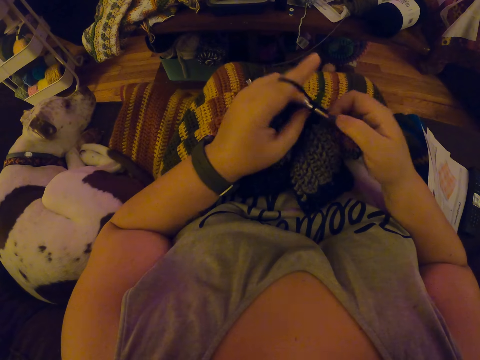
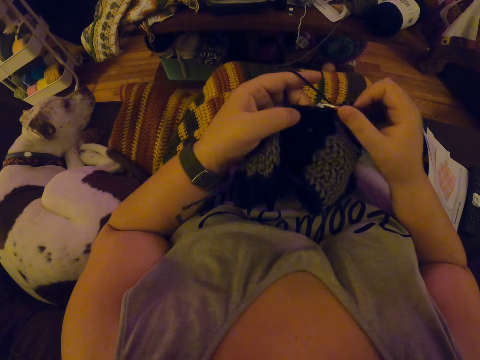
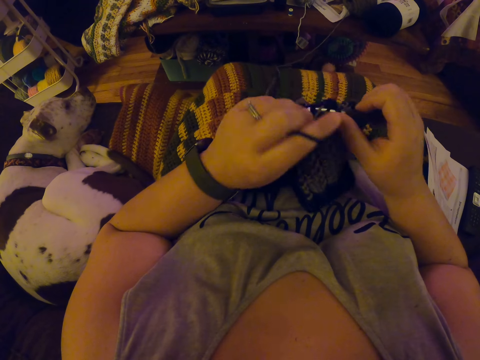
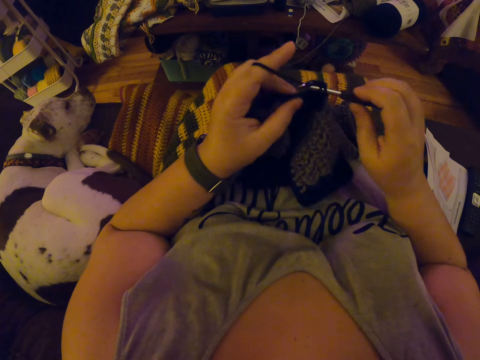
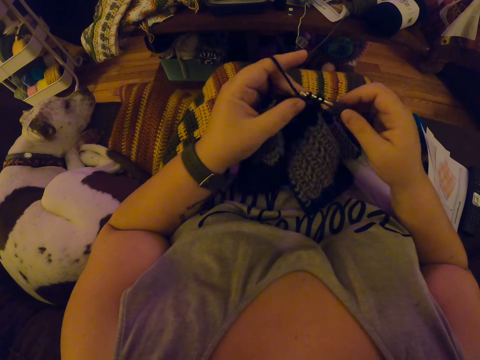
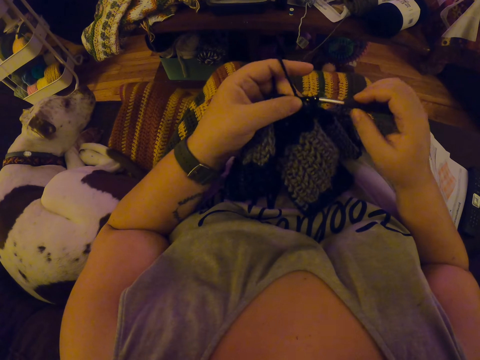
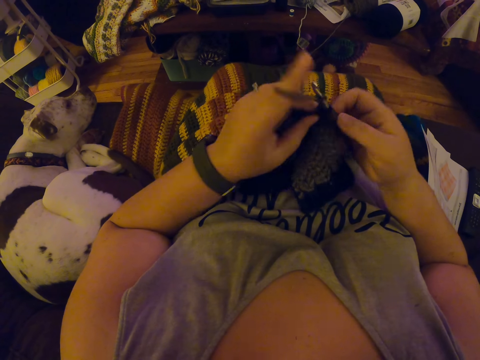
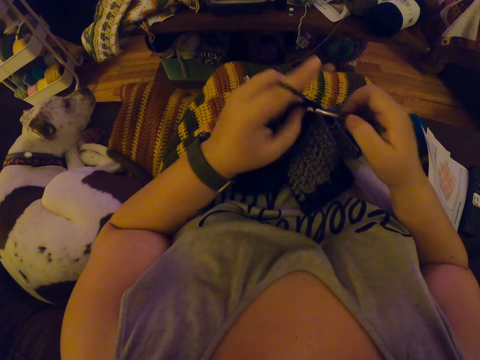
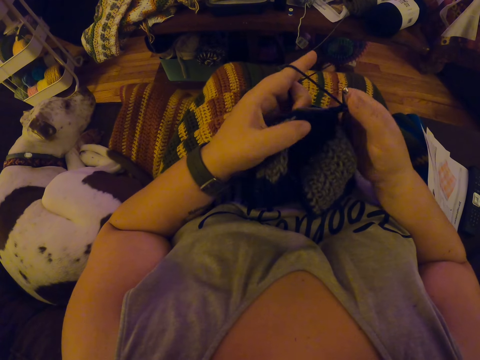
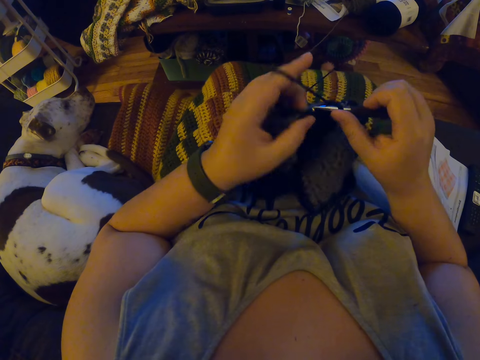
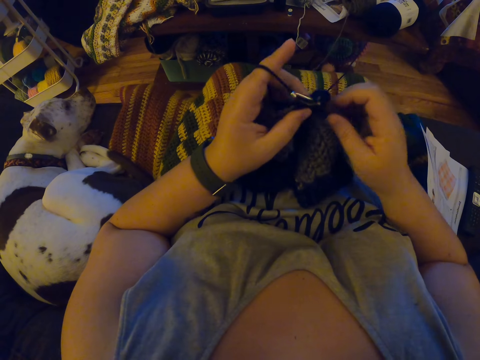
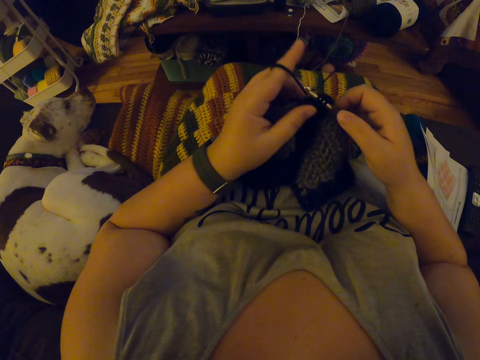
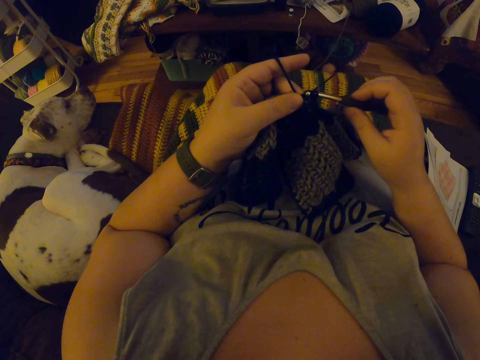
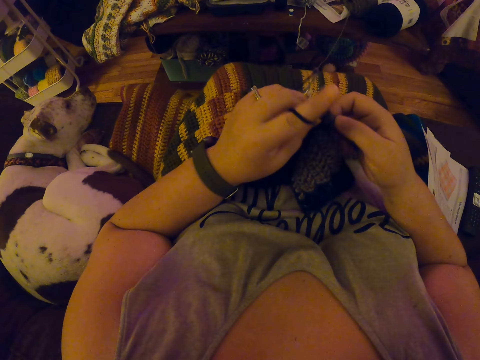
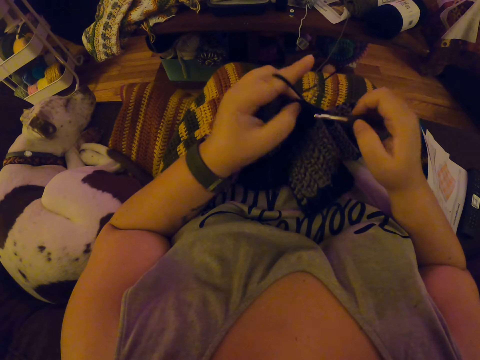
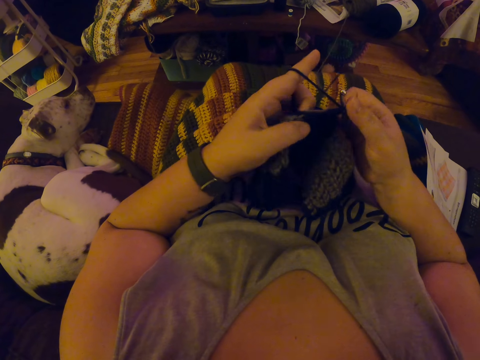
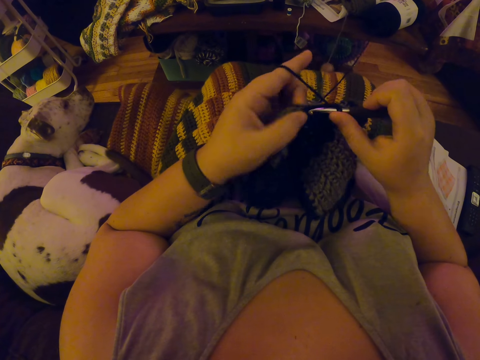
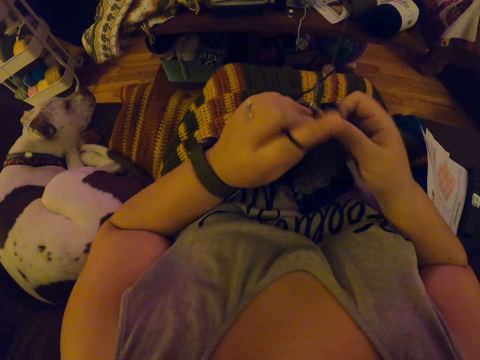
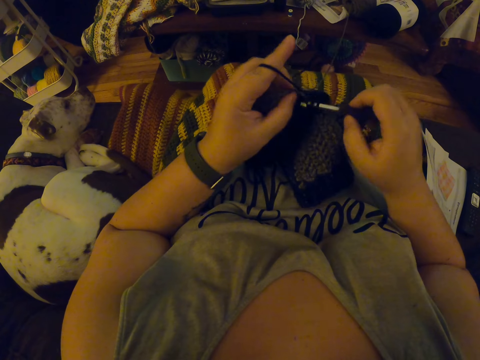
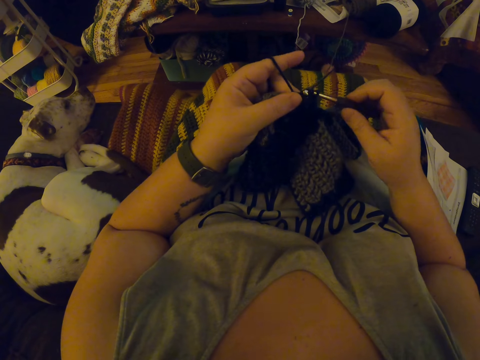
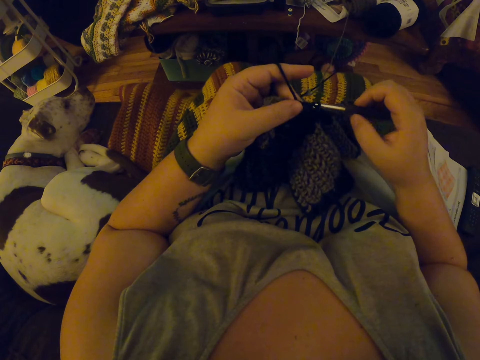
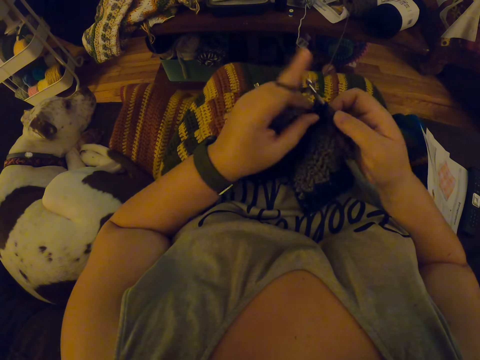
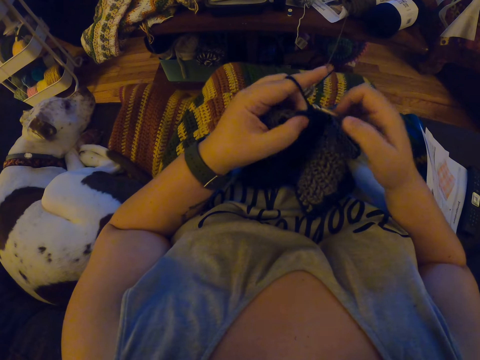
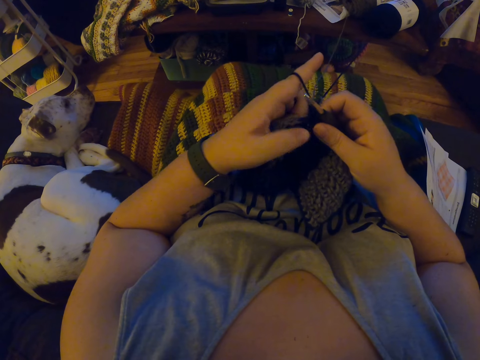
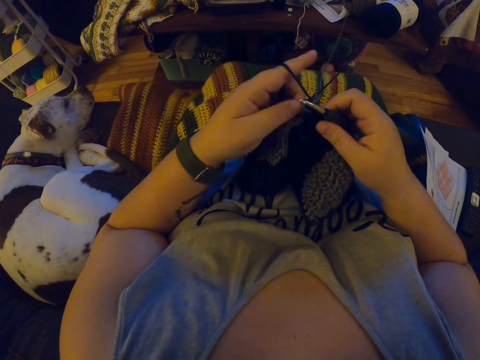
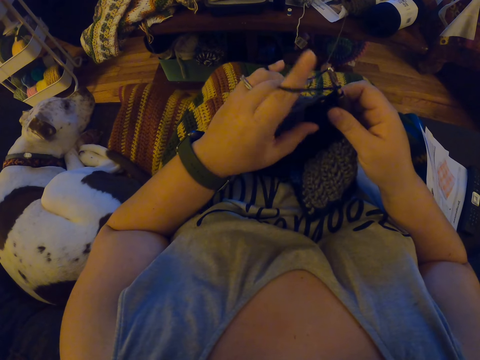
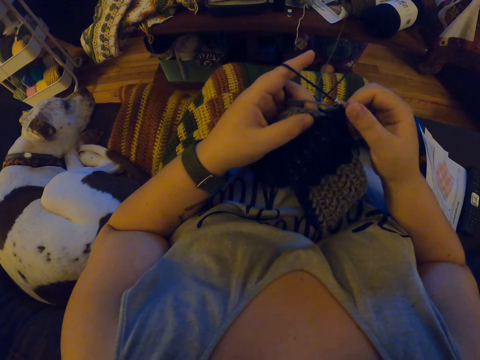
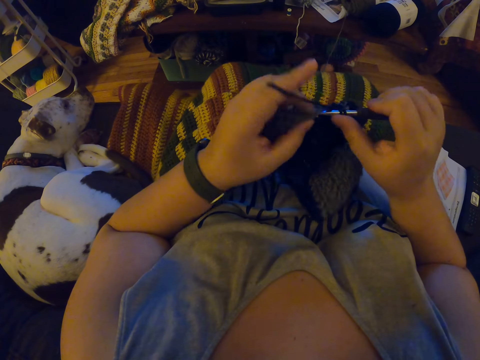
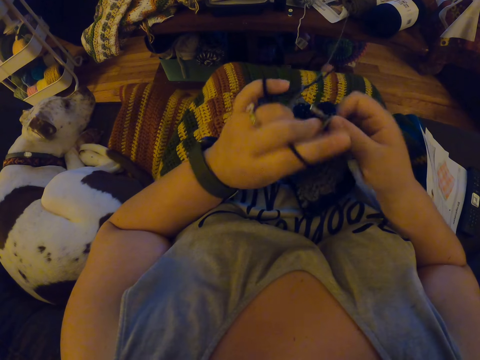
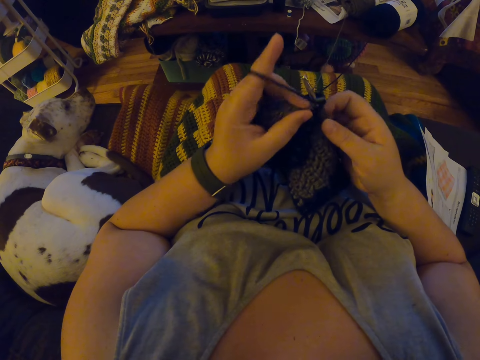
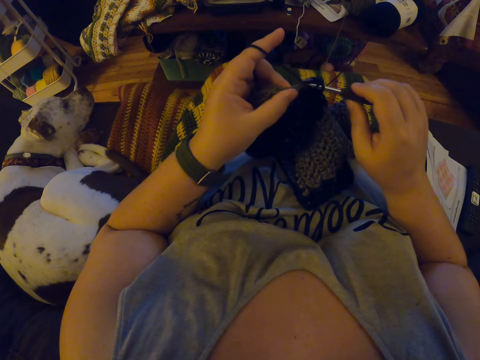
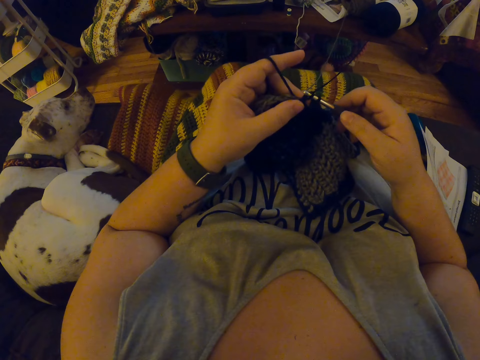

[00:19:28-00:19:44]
The camera wearer touches the thread.

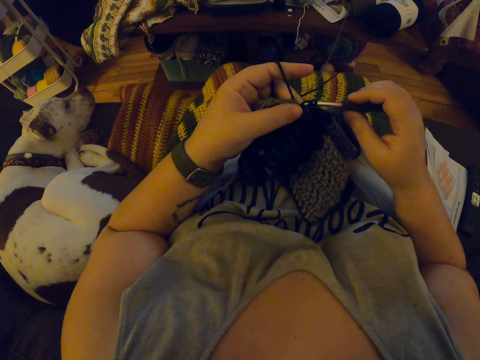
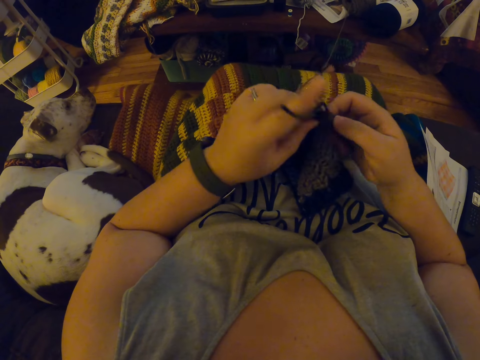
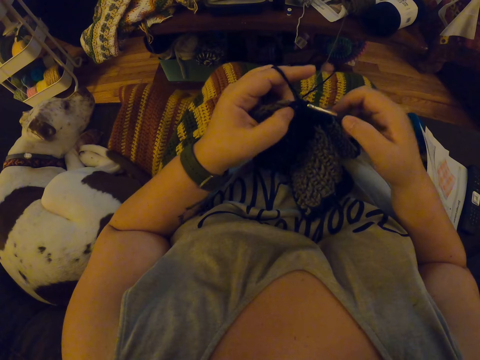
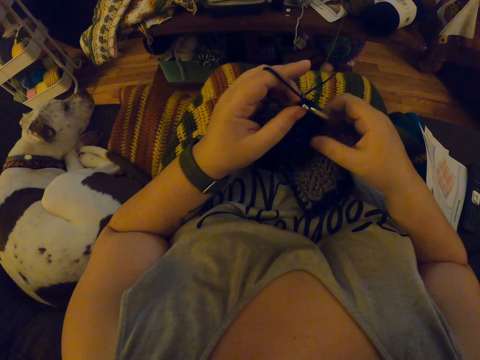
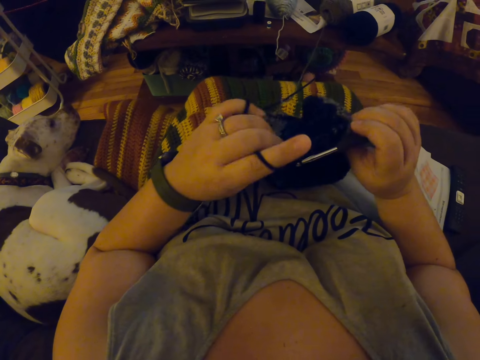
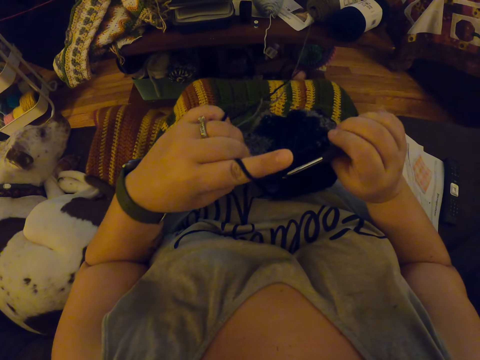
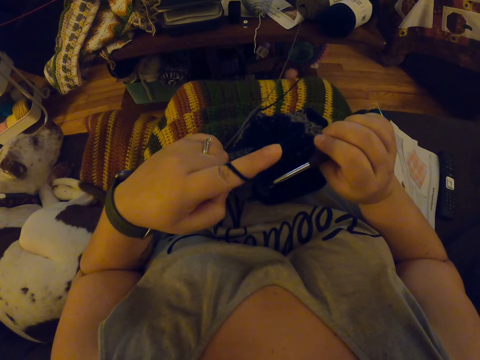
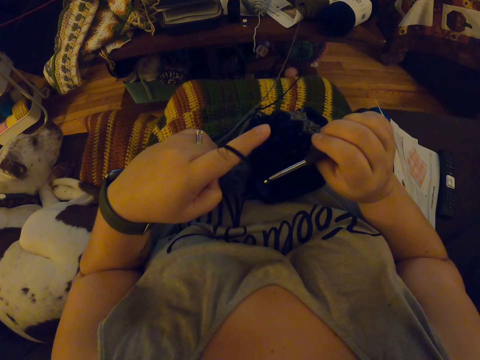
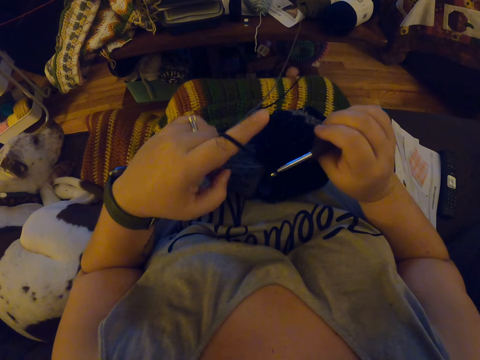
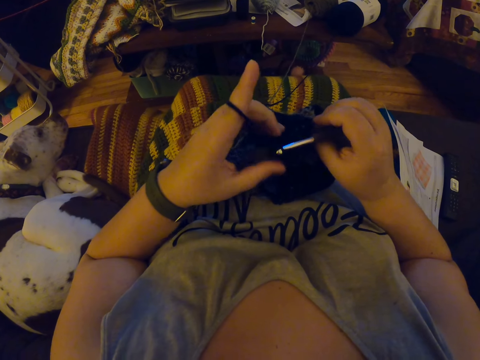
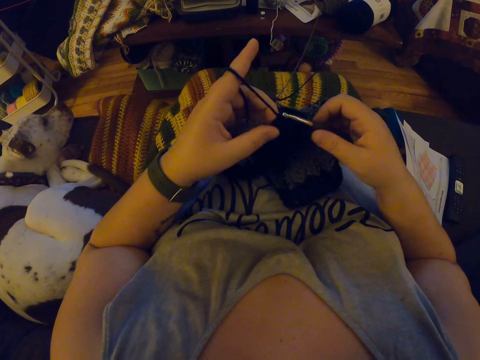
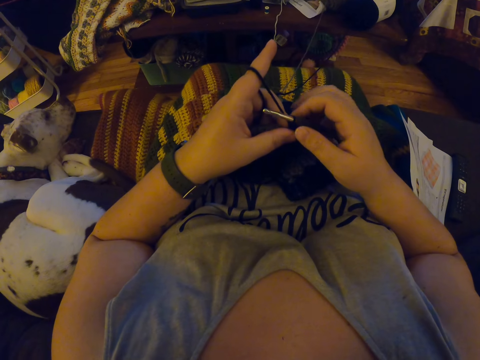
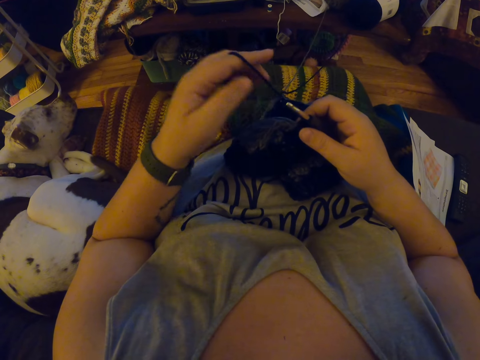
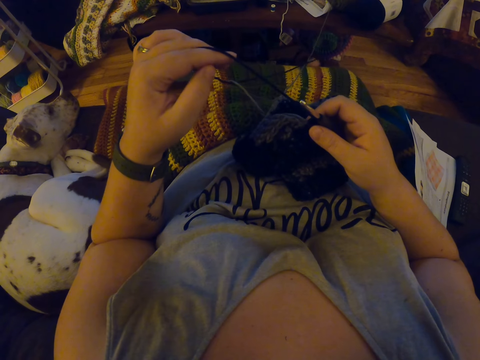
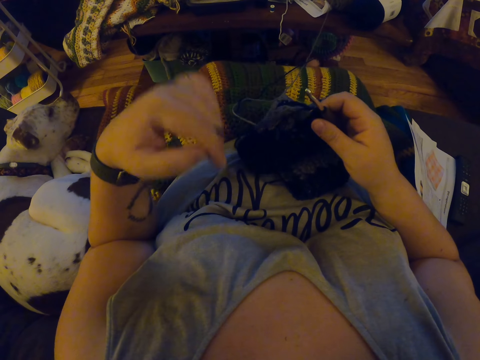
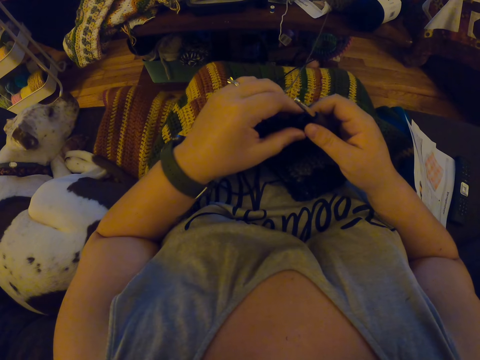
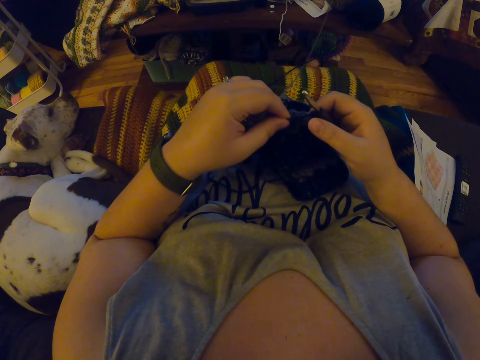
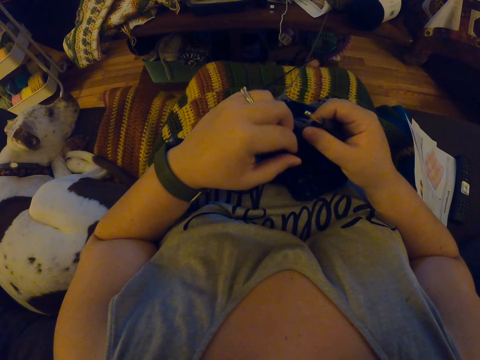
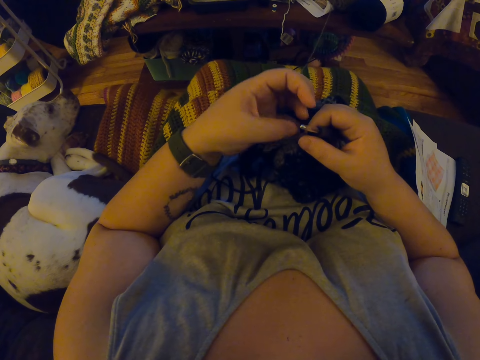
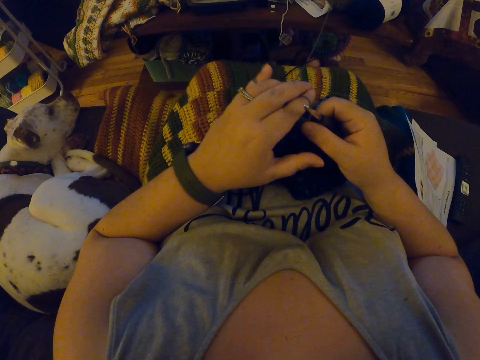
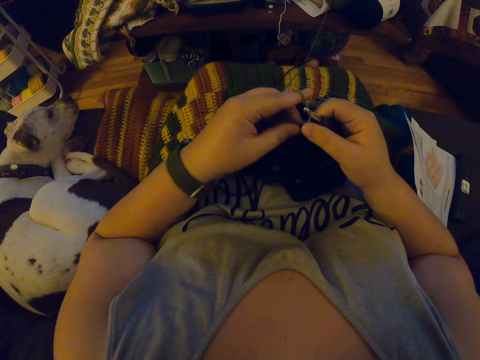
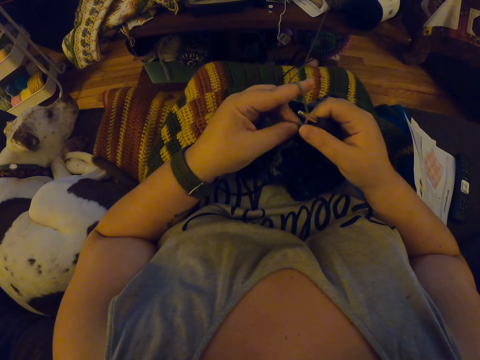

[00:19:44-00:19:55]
The camera wearer turns the fabric. They examine the yarn. They continue weaving. They adjust the yarn. They turn the thread.
